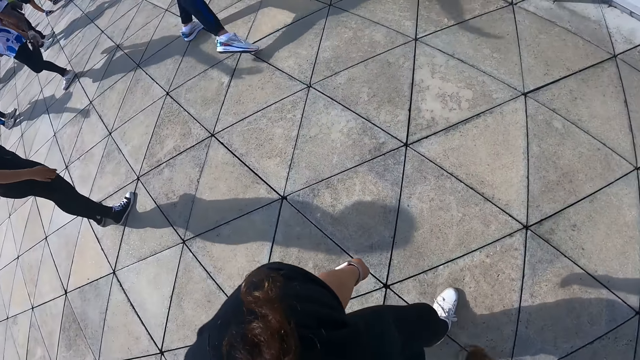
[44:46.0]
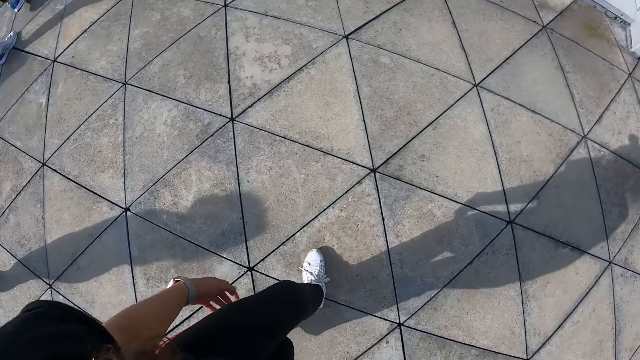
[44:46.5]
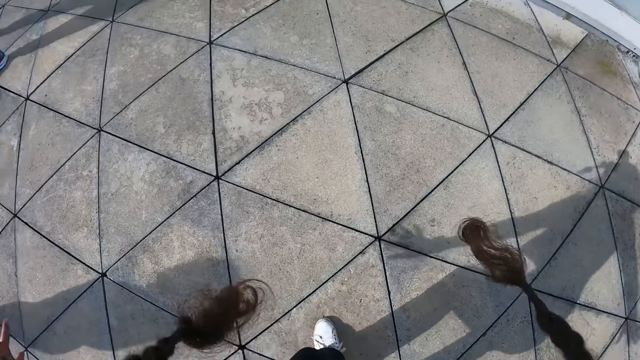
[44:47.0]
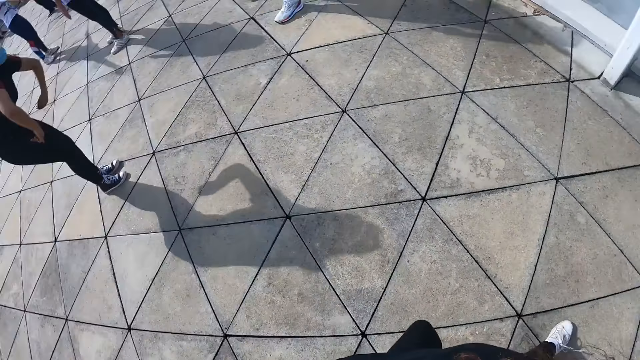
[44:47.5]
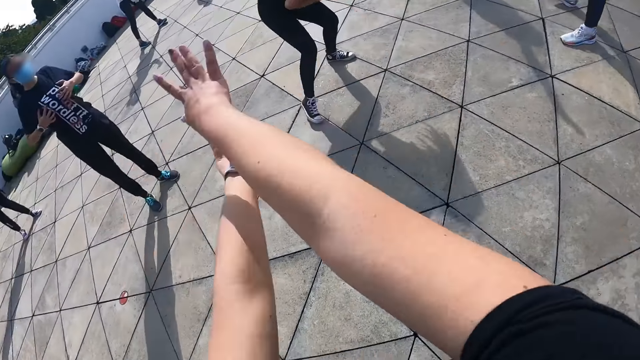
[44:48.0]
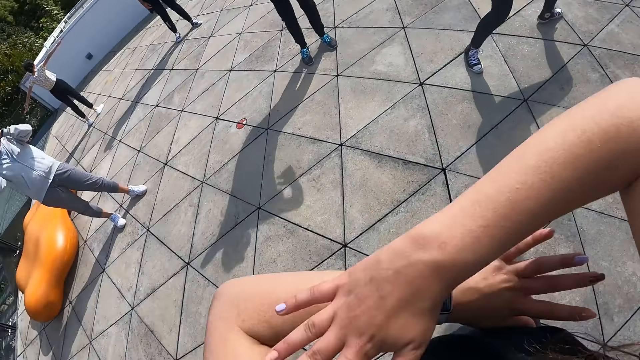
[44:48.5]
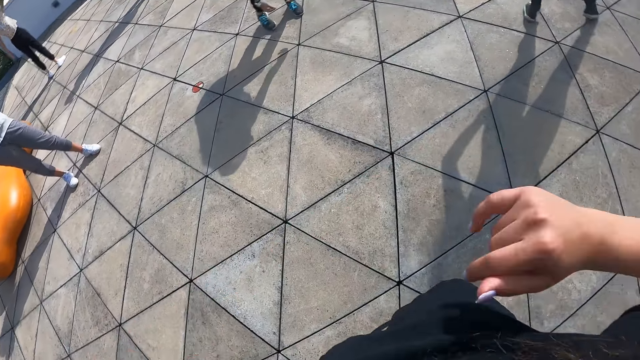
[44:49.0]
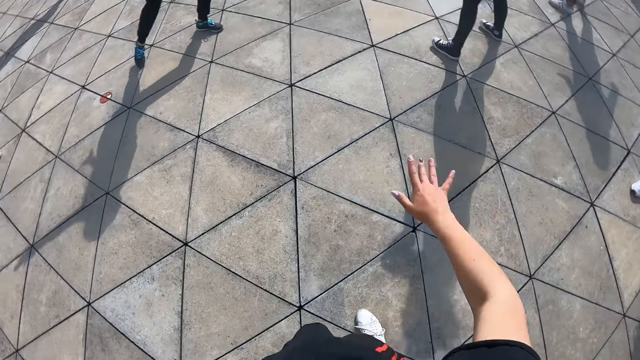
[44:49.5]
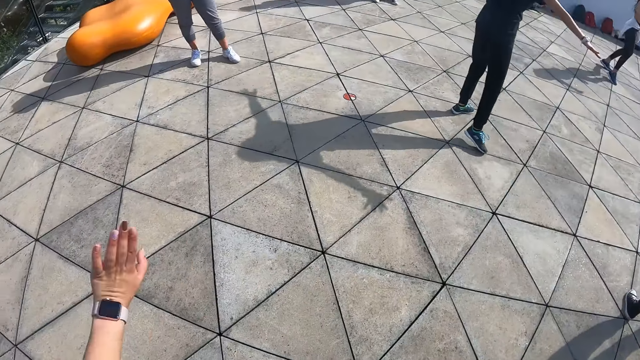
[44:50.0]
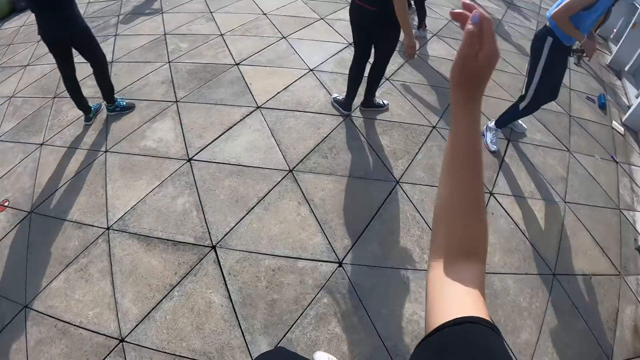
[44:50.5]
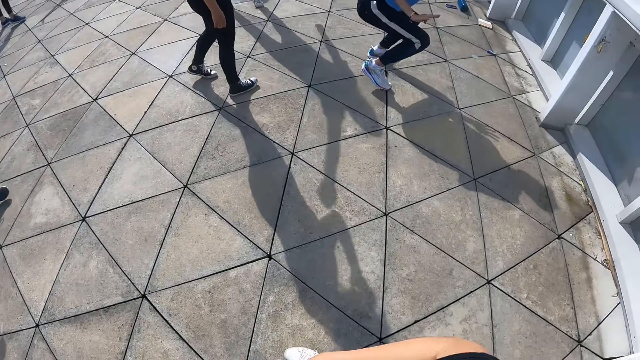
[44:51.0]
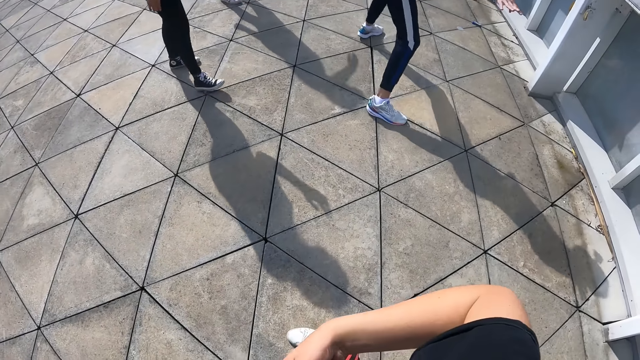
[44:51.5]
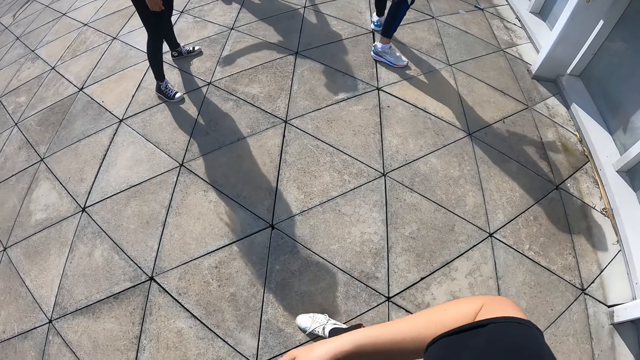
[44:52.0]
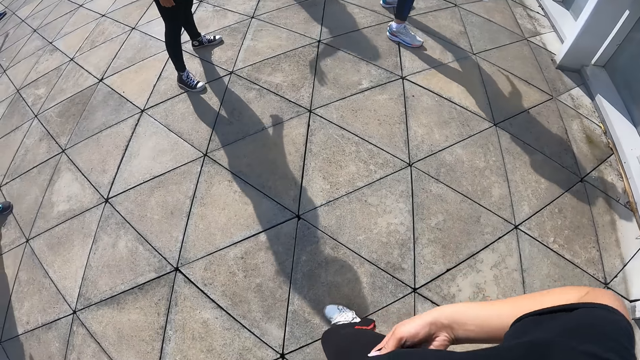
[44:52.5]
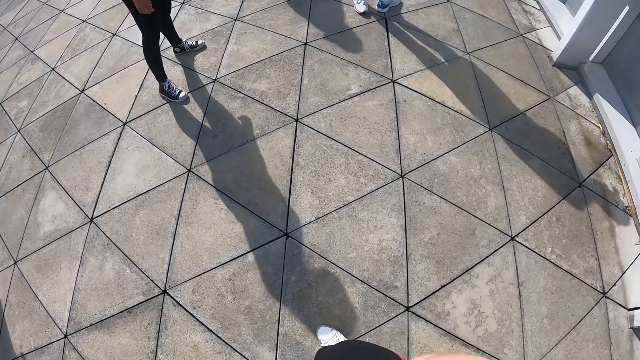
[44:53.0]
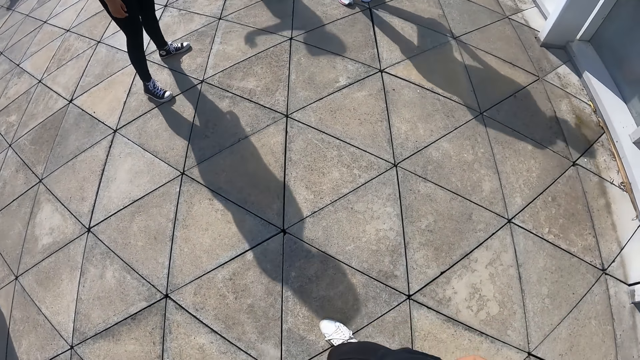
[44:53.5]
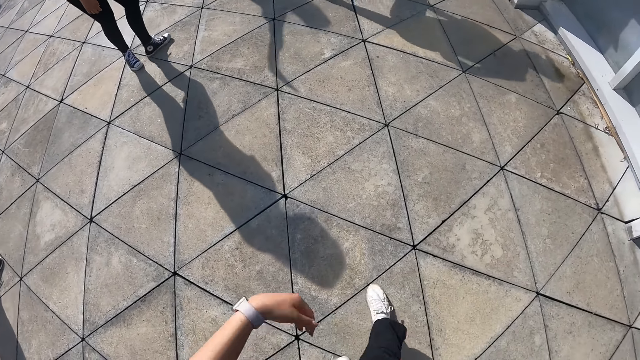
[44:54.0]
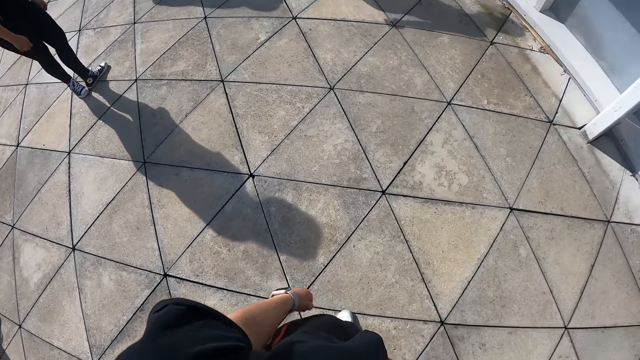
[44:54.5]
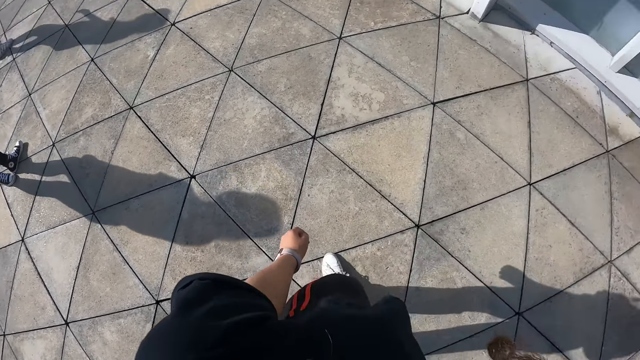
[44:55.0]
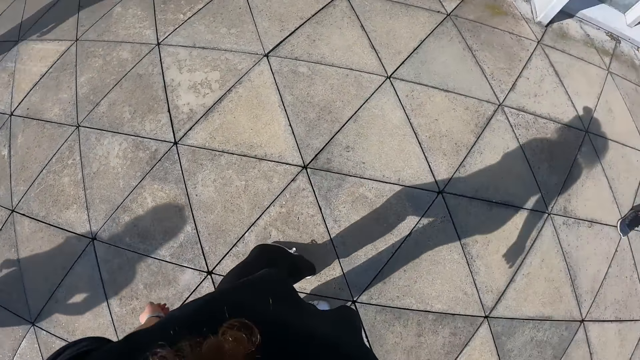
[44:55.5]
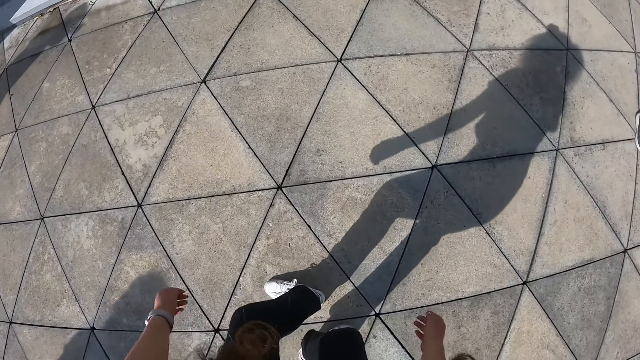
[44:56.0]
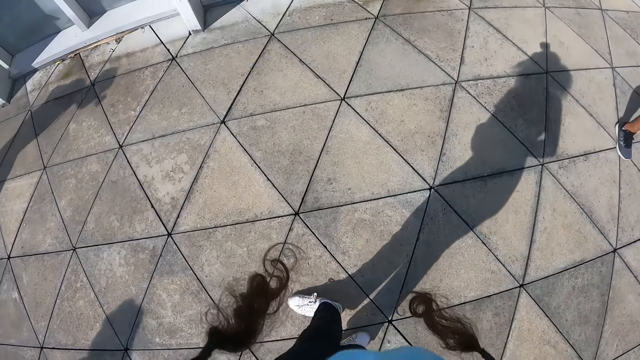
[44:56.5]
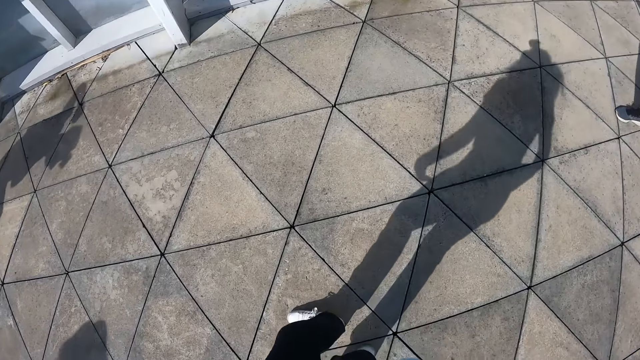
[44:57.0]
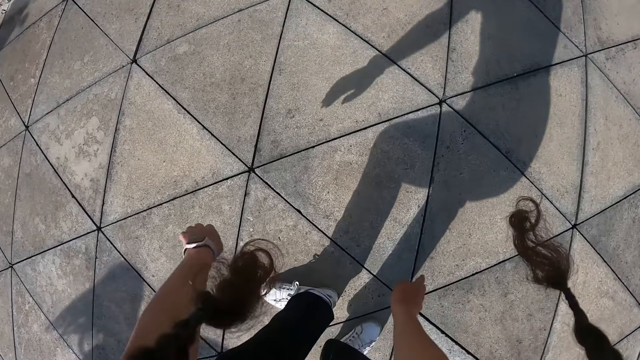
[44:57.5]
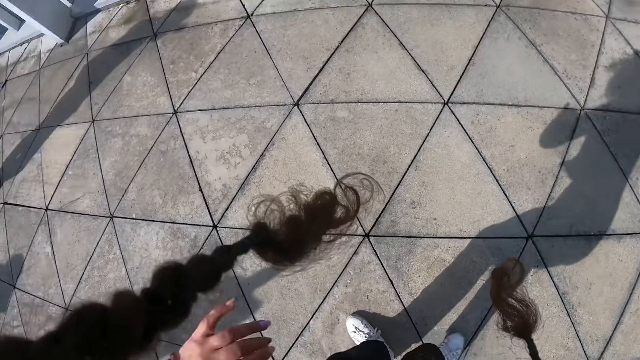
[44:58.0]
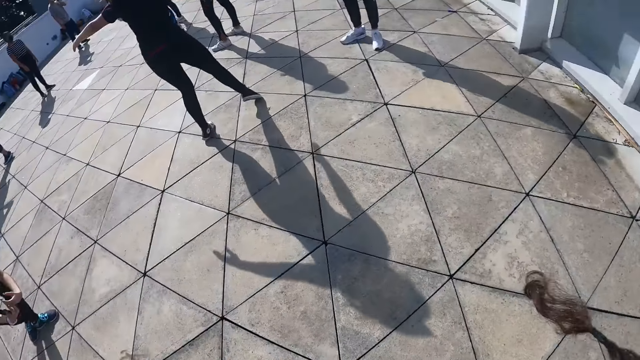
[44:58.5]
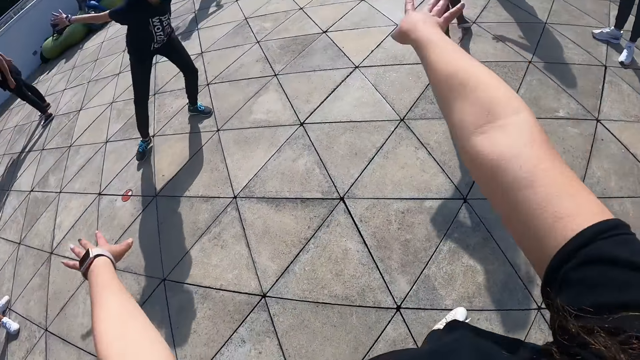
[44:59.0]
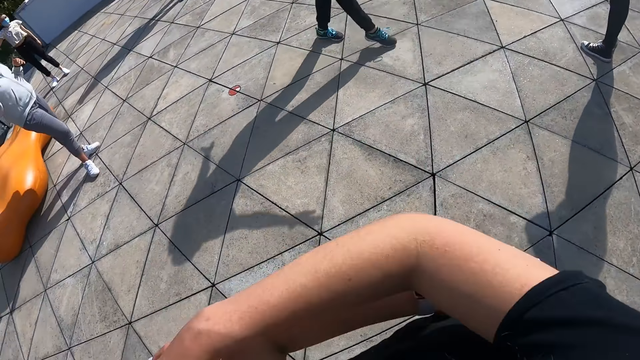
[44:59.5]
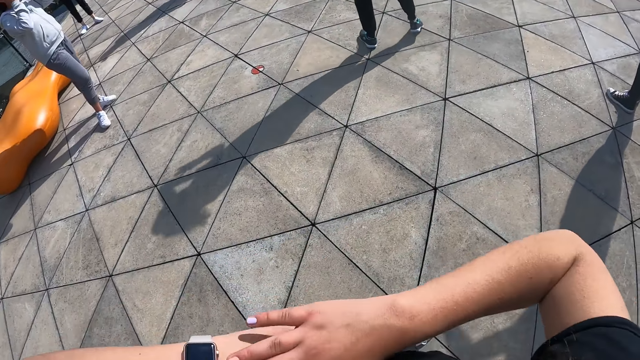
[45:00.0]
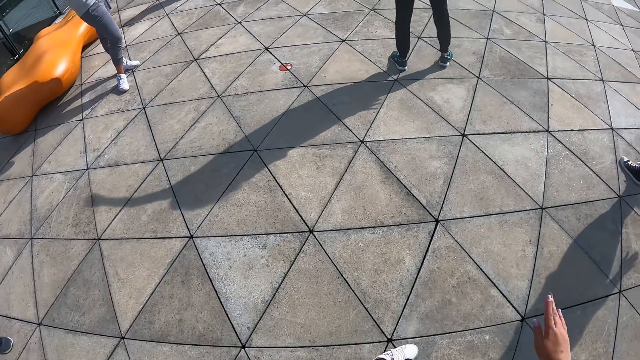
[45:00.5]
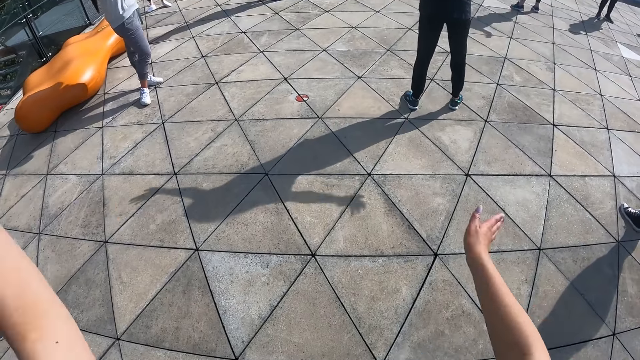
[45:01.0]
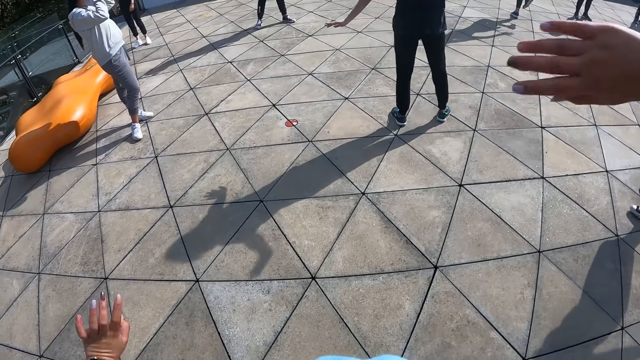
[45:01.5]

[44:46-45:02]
The camera wearer adjusts her shirt with her right hand. She dances with the group of people.

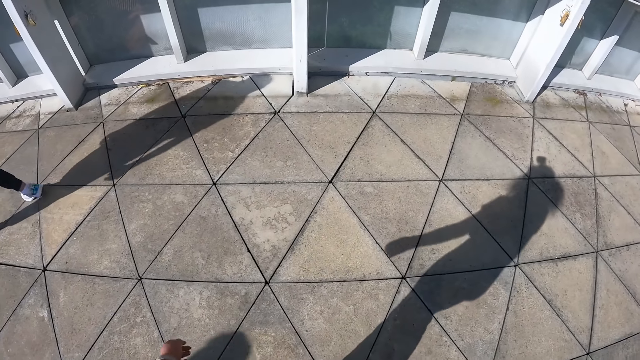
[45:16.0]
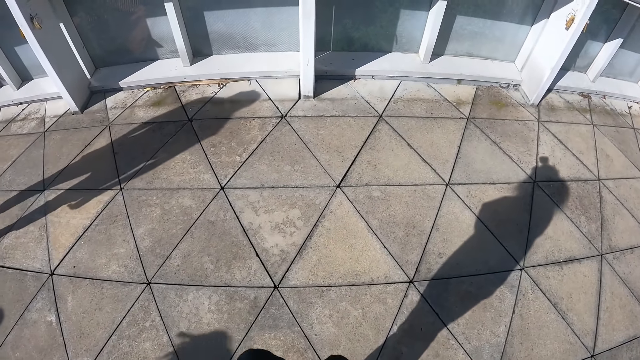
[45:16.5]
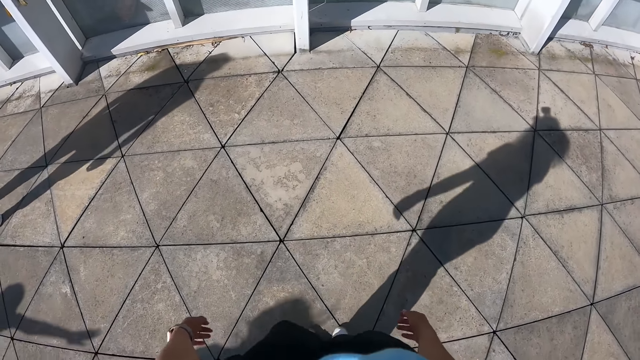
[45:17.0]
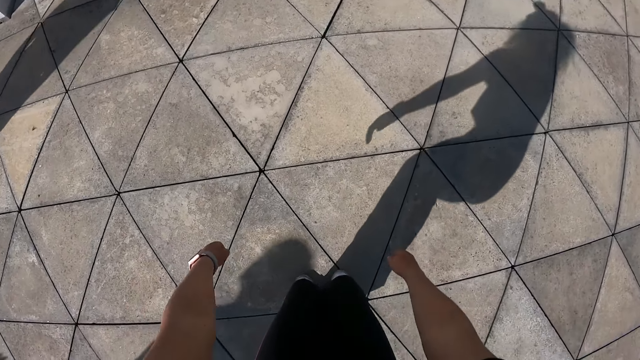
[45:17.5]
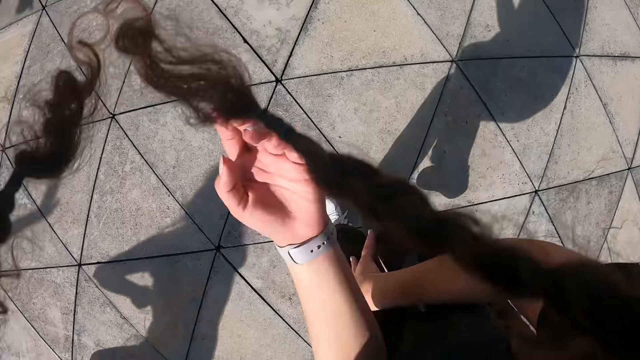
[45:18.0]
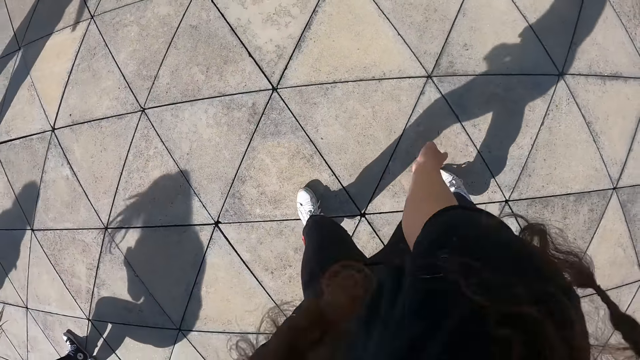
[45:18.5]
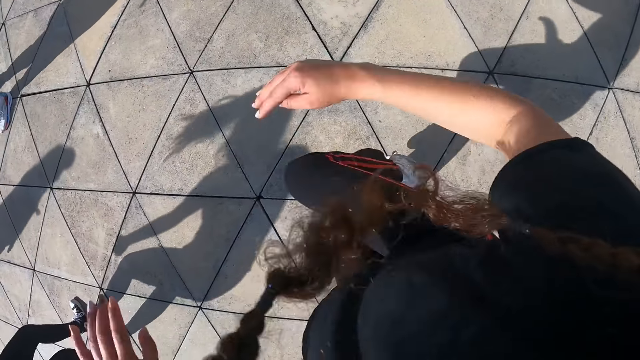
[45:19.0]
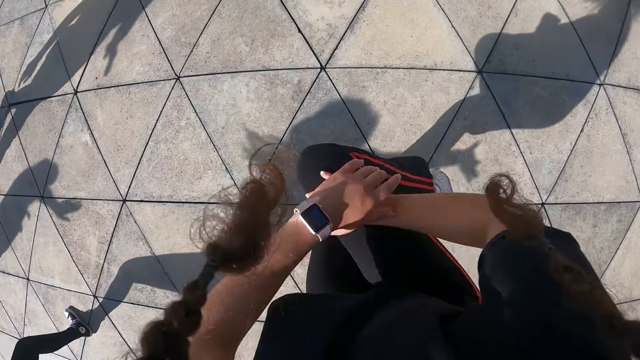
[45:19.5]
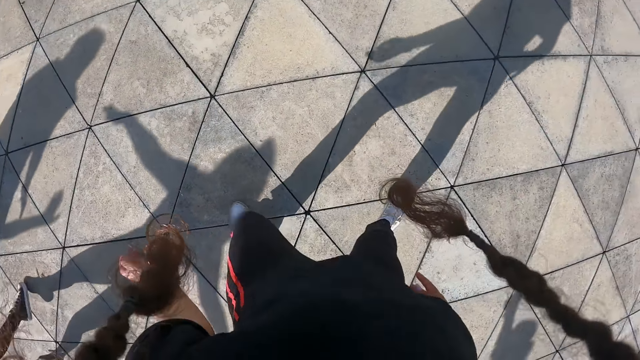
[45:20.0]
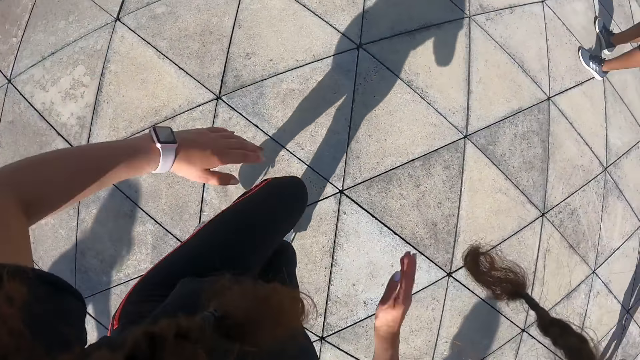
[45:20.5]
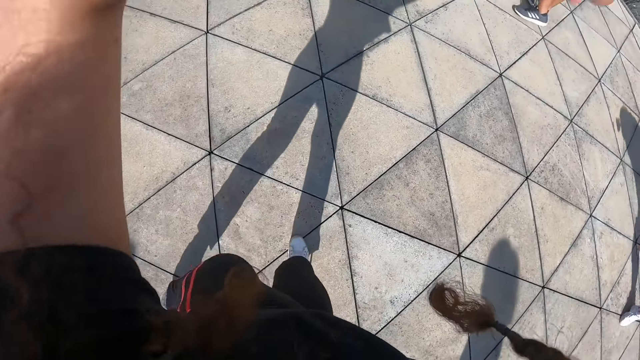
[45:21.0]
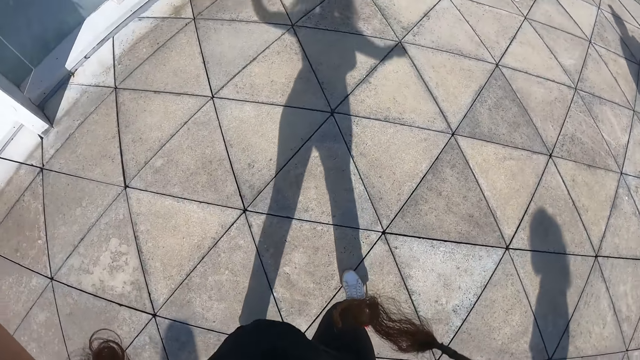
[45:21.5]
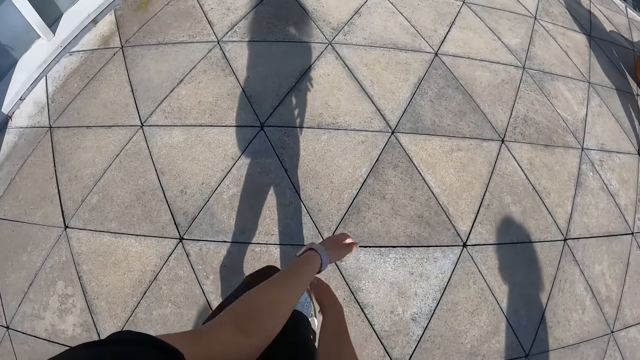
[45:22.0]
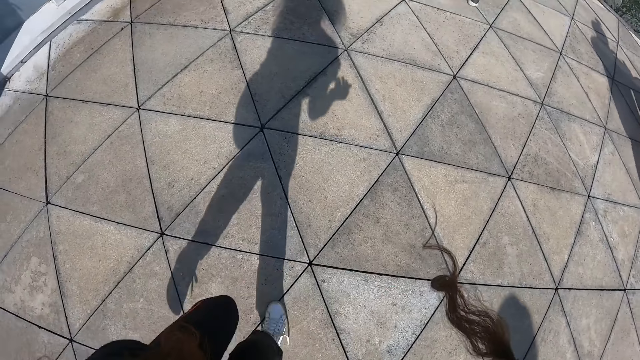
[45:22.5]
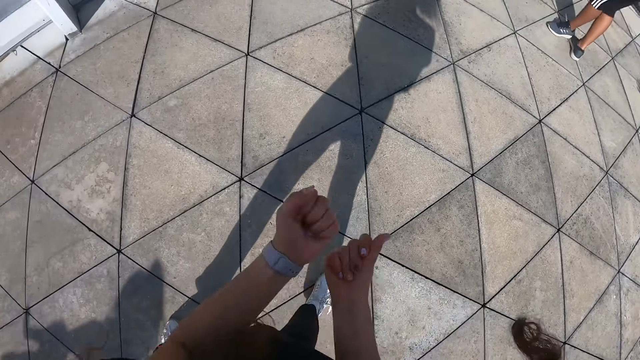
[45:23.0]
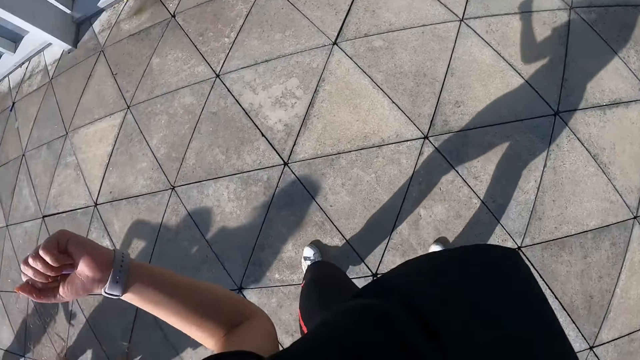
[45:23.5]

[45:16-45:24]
The camera wearer dances with the group of people.
